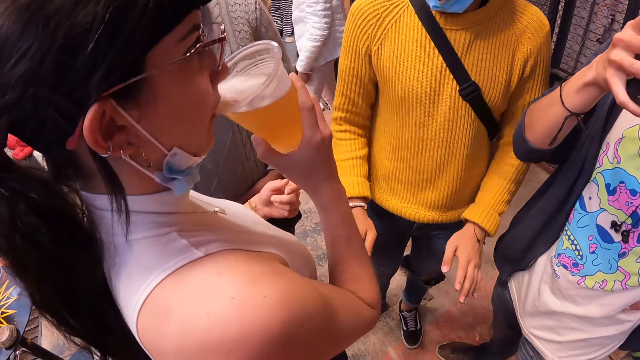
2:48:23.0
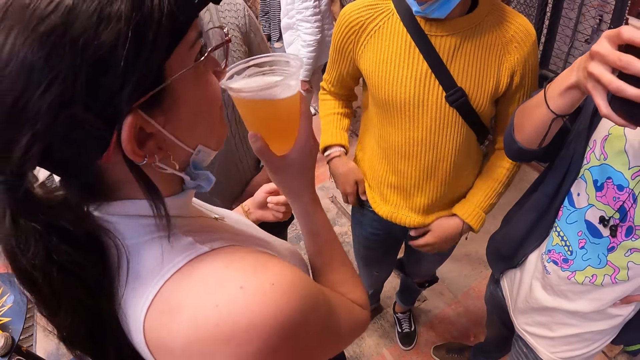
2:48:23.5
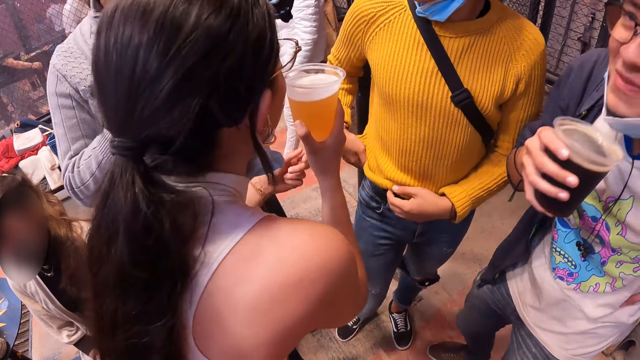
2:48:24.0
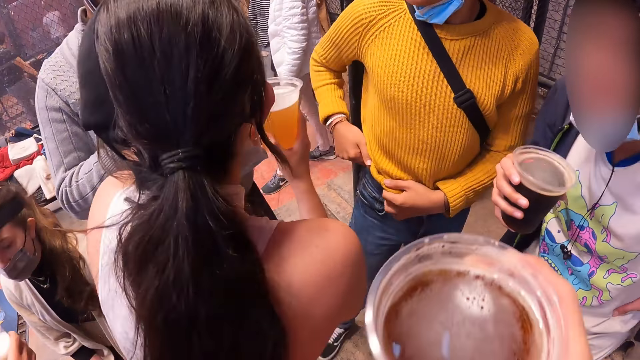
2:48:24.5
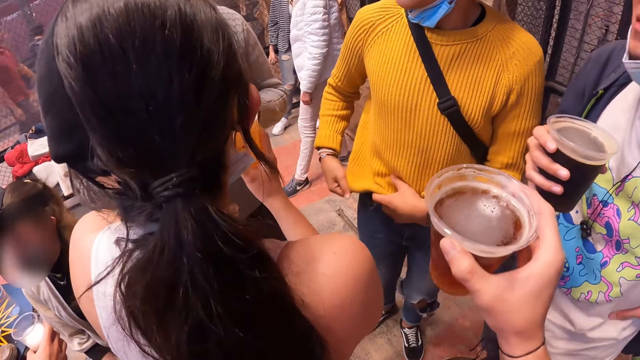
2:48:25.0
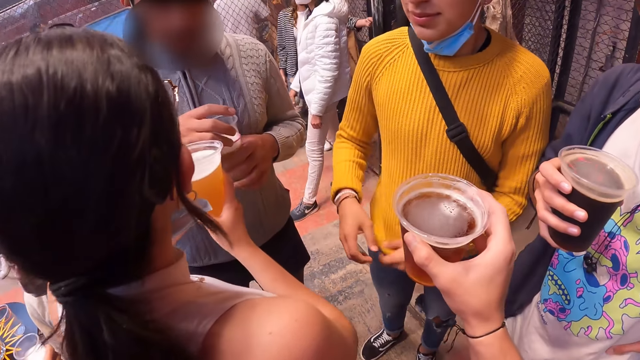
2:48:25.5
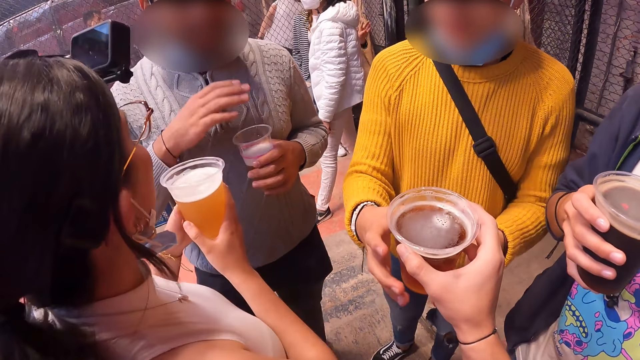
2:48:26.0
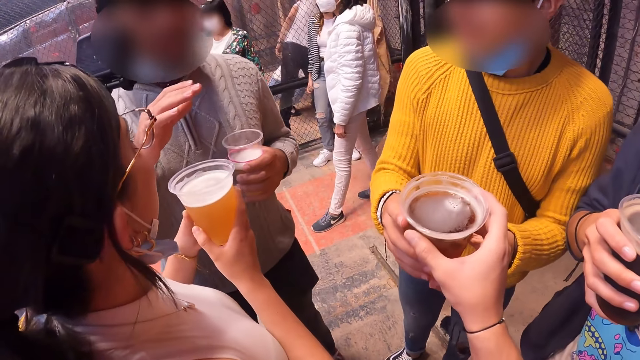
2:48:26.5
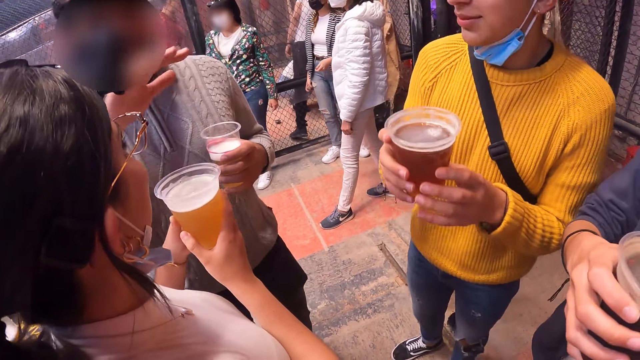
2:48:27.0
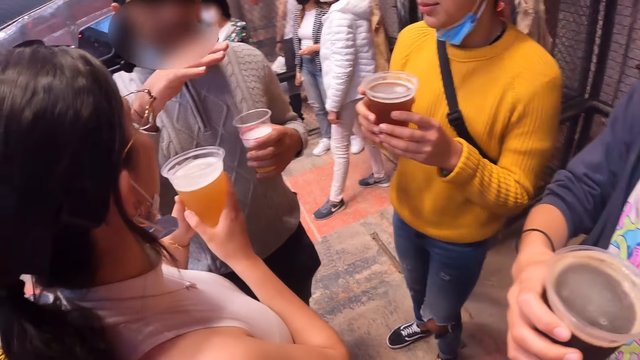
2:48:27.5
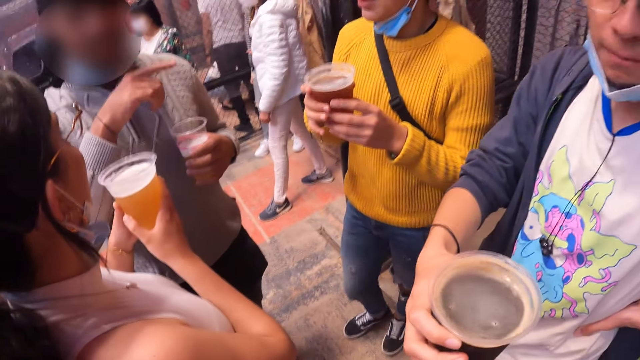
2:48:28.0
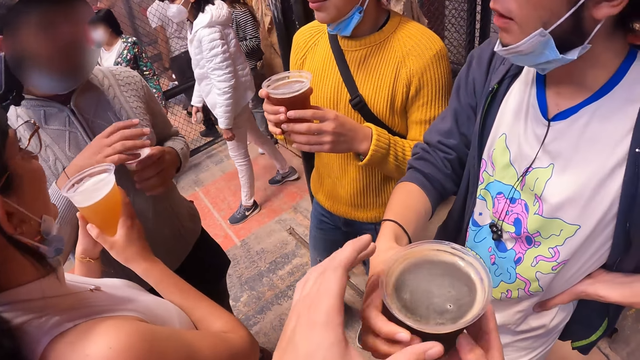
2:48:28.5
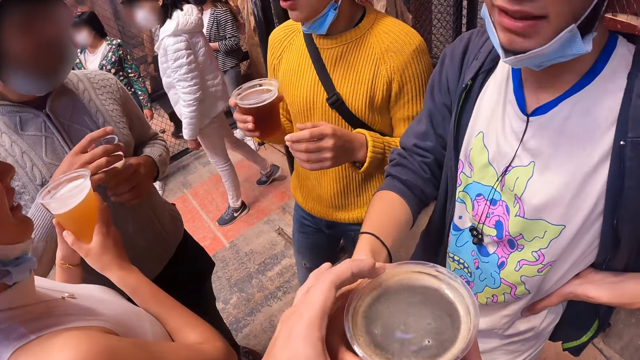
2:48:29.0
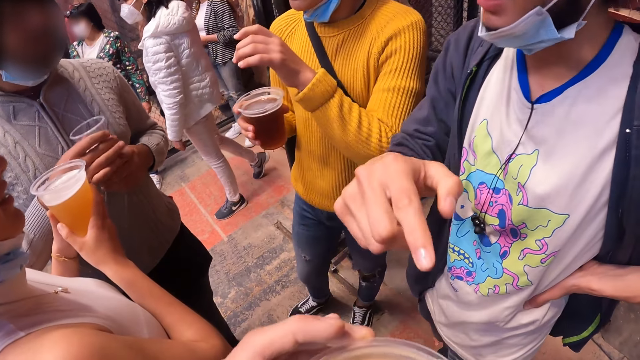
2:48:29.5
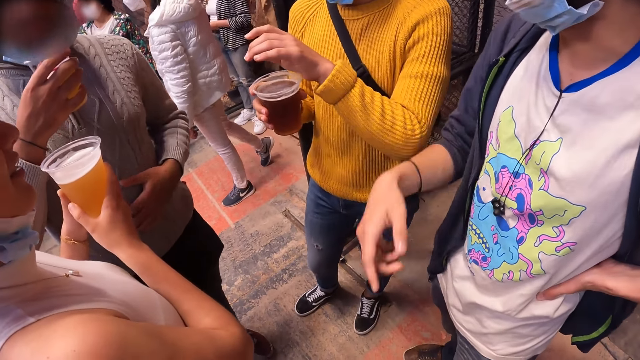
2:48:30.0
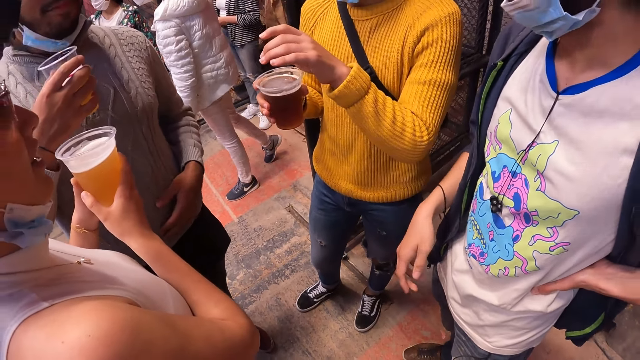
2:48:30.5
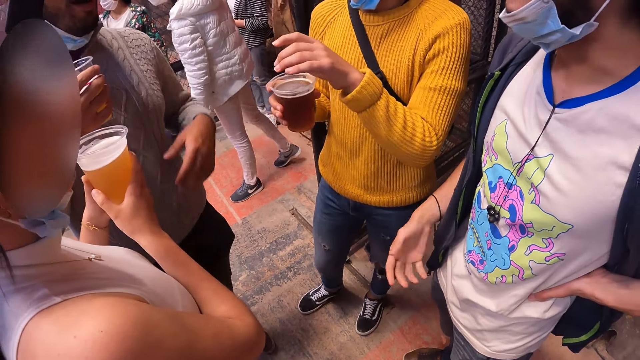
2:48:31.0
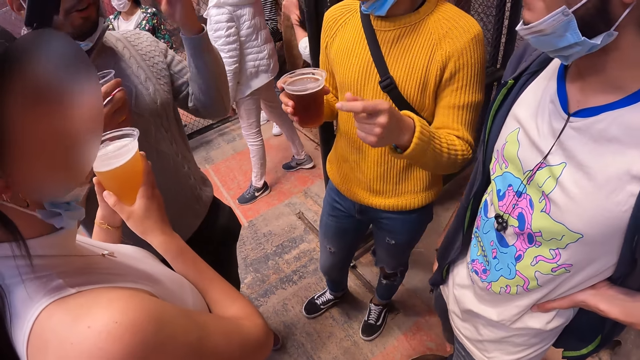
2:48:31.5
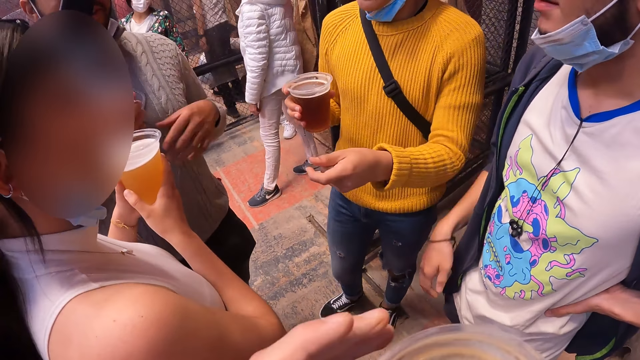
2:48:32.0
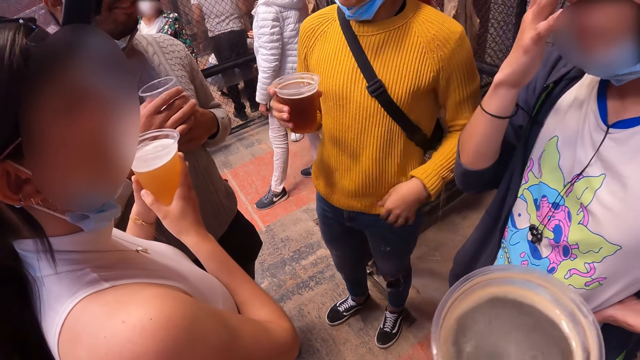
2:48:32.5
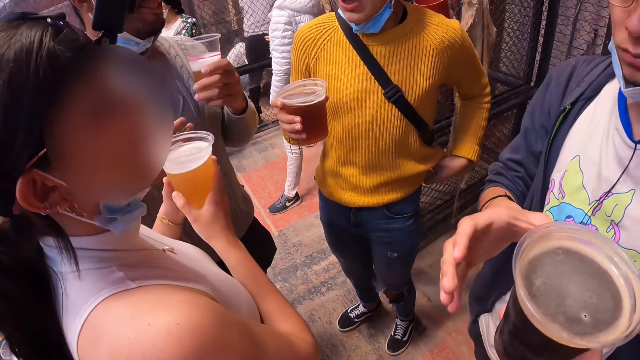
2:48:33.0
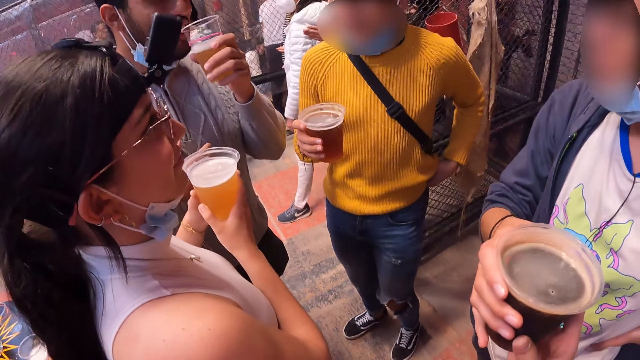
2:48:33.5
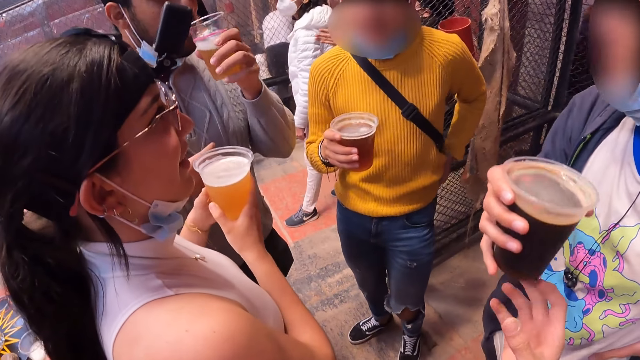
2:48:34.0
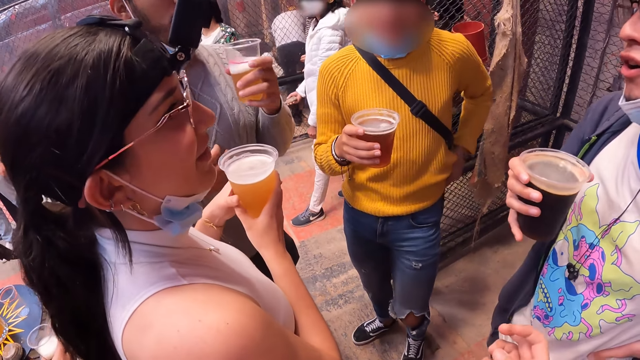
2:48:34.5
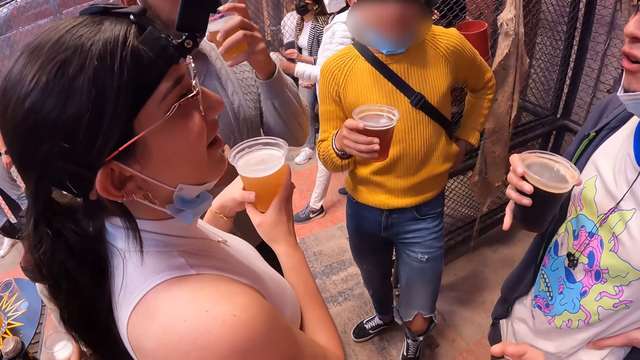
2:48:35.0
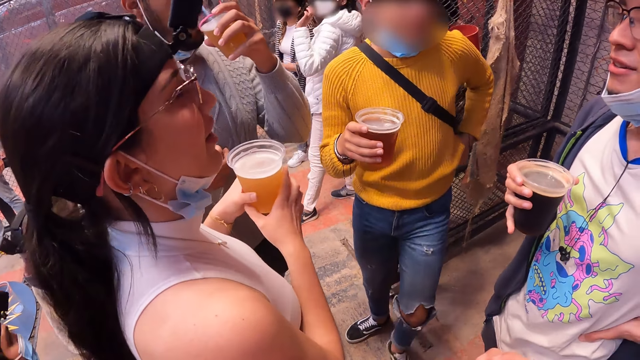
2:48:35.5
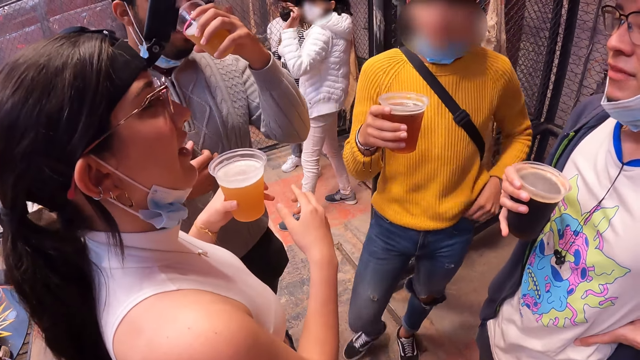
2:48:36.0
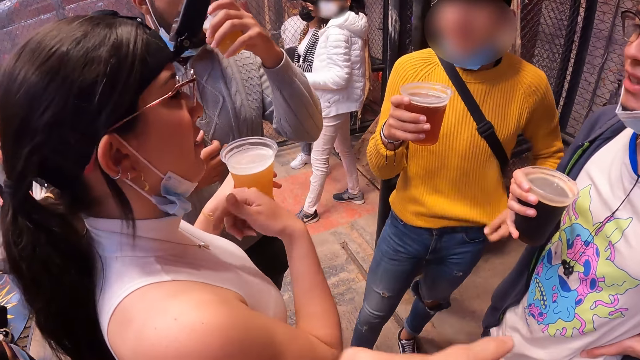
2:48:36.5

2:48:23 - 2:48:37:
A woman drinks the juice. The camera wearer passes the drink in his right hand to a guy. Another guy interacts with a third guy, the first guy, a girl and the camera wearer. The camera wearer stares around the room. The third guy passes his drink to the camera wearer. The camera wearer passes the drink to the third guy.

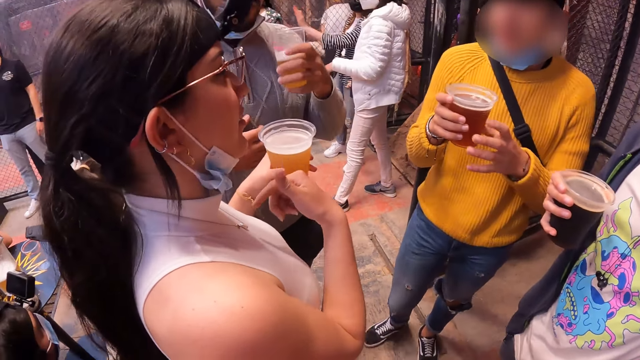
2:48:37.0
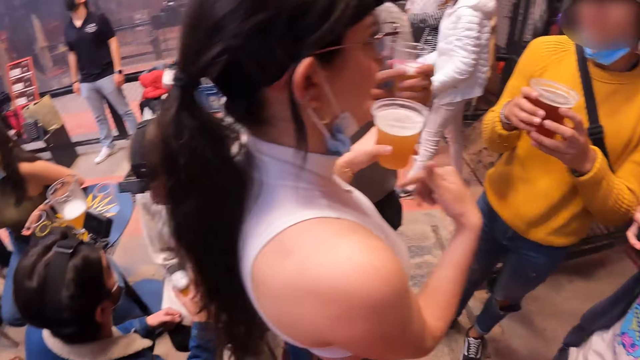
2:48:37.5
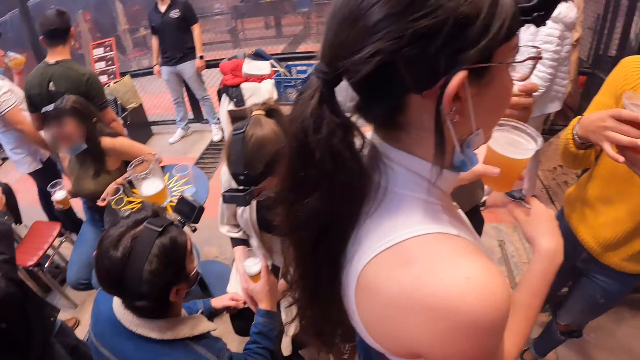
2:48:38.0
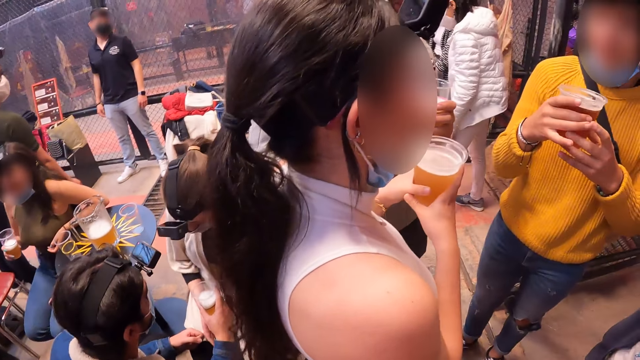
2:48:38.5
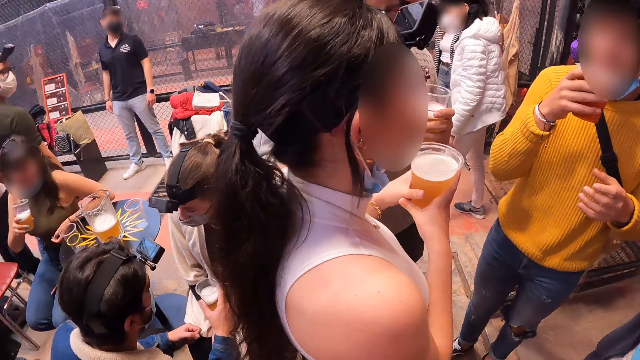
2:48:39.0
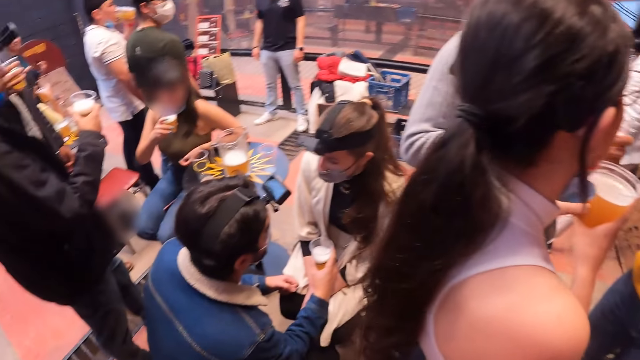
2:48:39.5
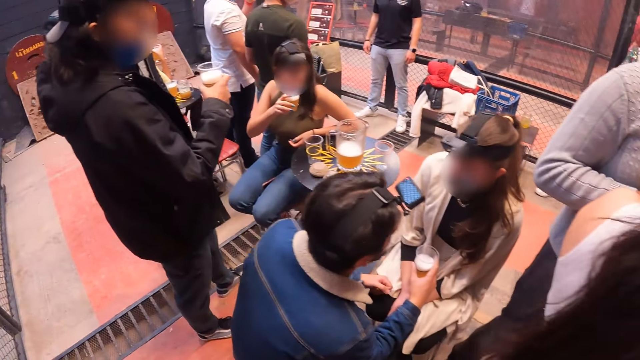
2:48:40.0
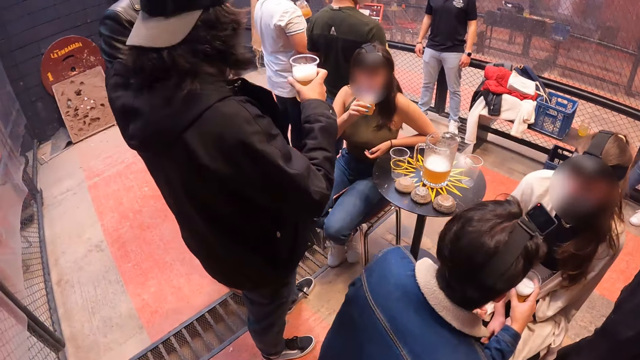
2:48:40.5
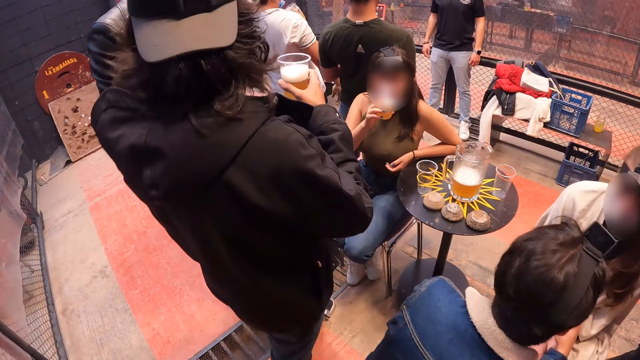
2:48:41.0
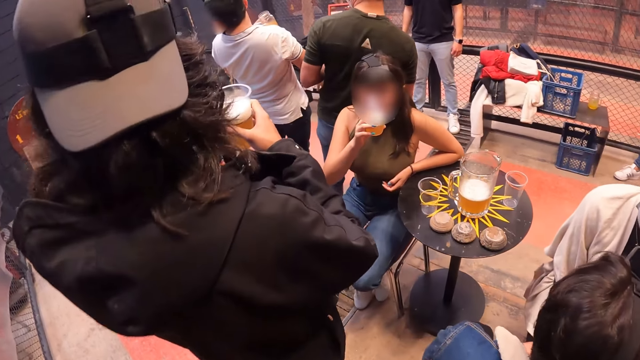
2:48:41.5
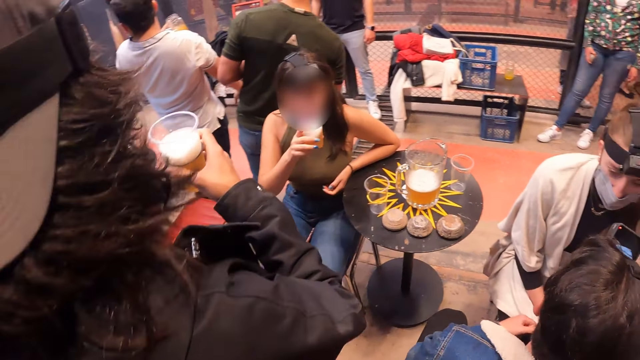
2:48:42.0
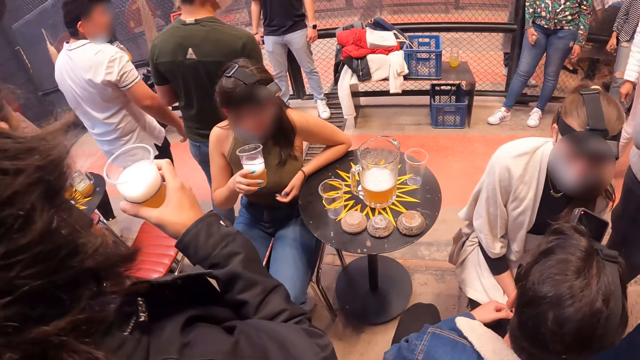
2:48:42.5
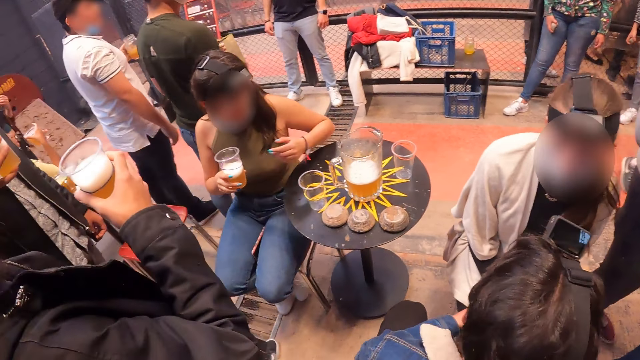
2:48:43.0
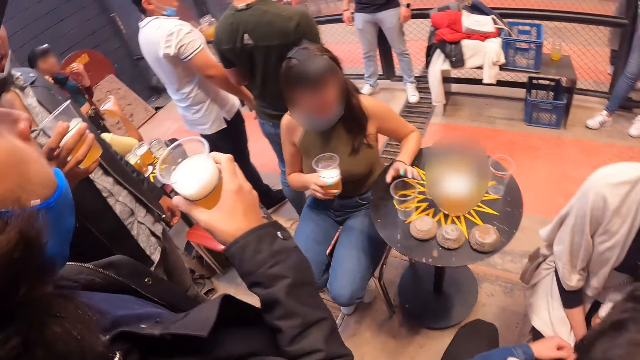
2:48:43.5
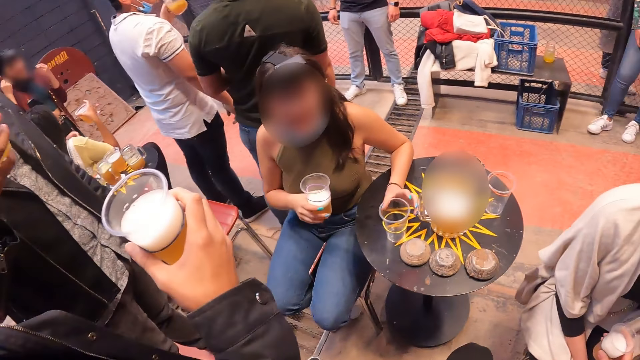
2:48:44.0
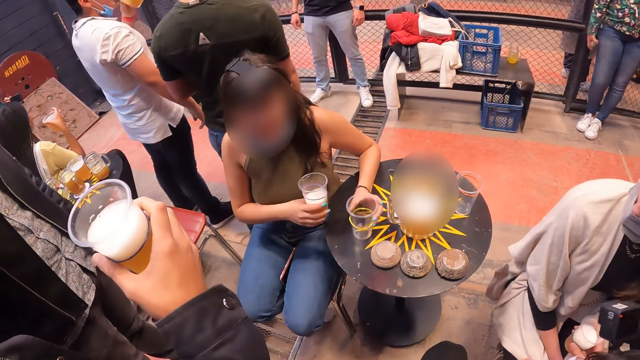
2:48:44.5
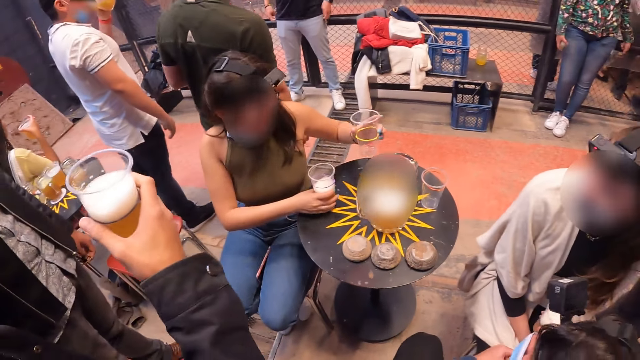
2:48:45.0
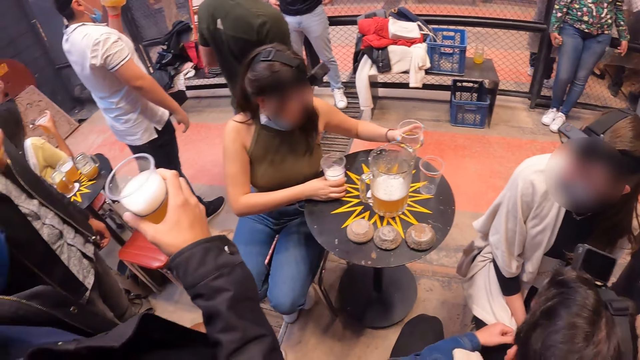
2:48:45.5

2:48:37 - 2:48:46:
The camera wearer turns left. They walk around the house and interact with a girl. The girl picks up an empty plastic cup from the table with her left hand.
